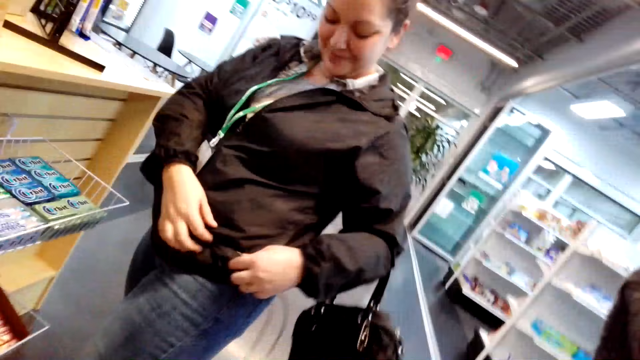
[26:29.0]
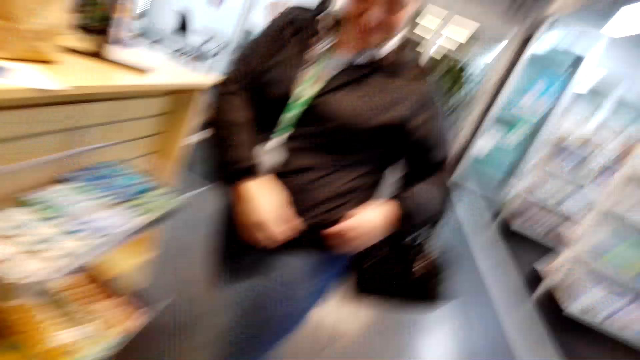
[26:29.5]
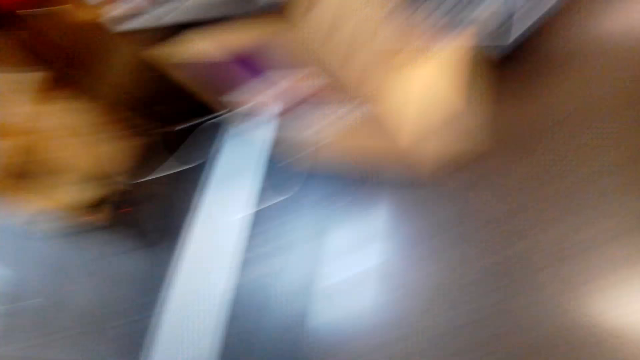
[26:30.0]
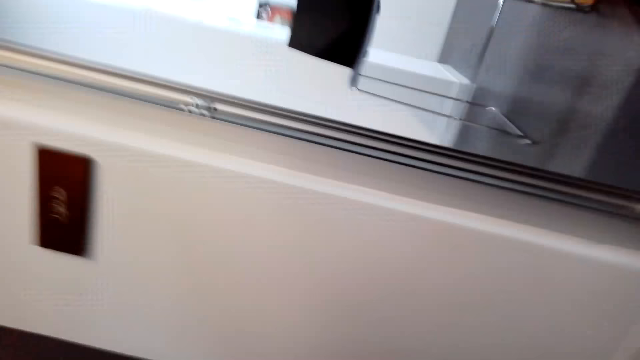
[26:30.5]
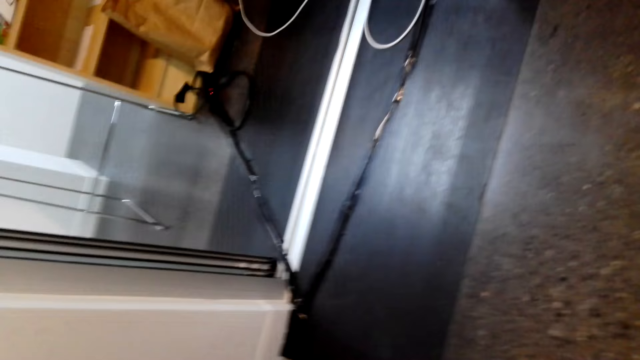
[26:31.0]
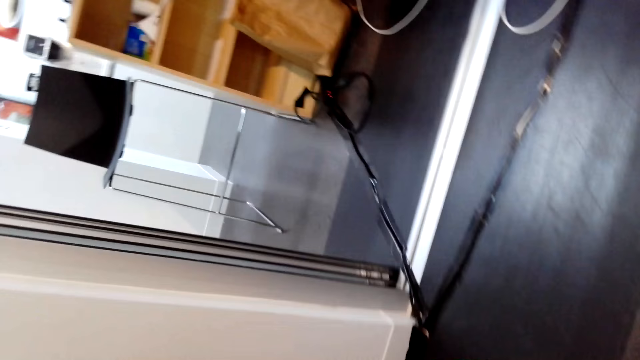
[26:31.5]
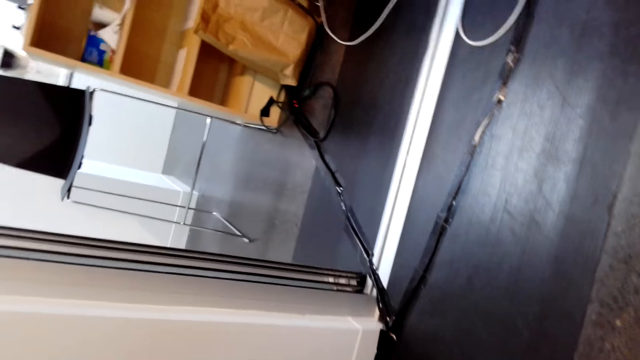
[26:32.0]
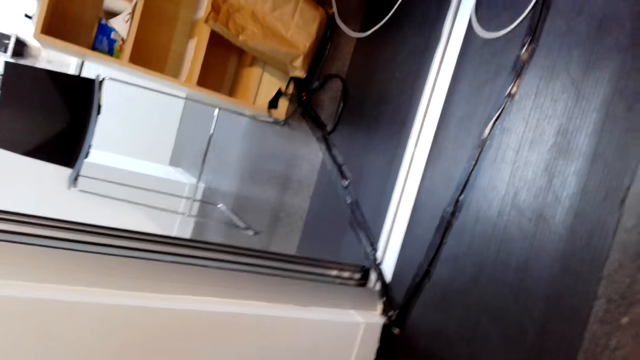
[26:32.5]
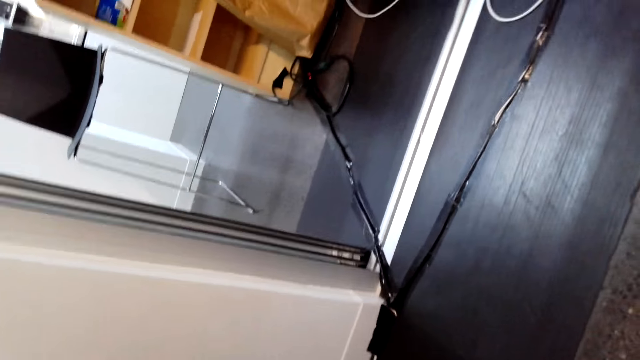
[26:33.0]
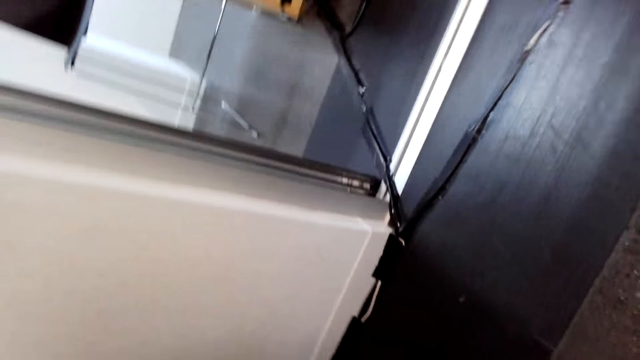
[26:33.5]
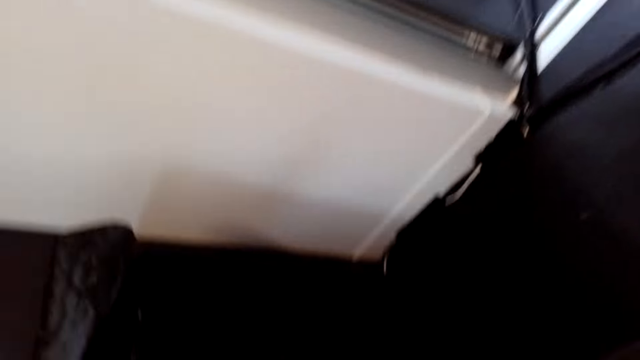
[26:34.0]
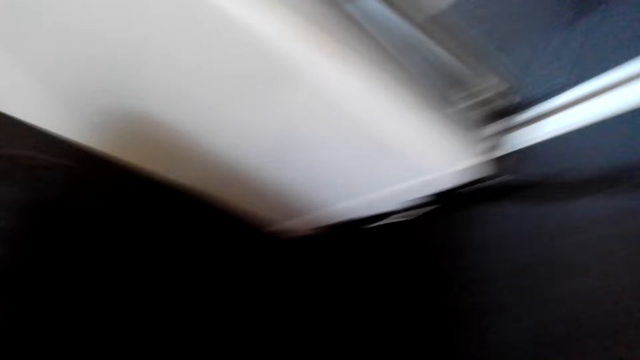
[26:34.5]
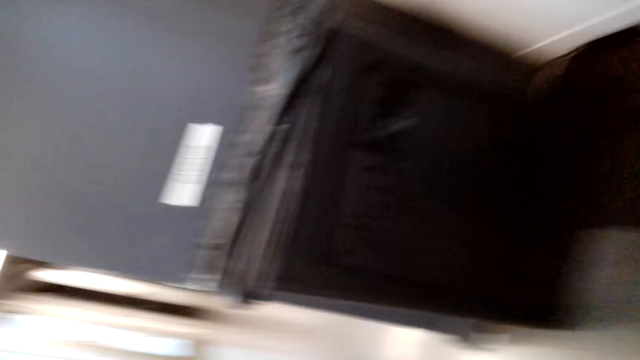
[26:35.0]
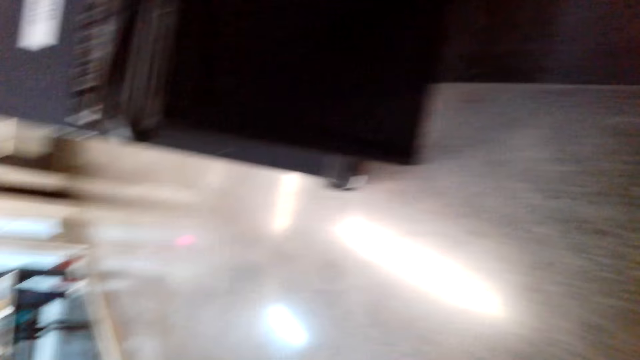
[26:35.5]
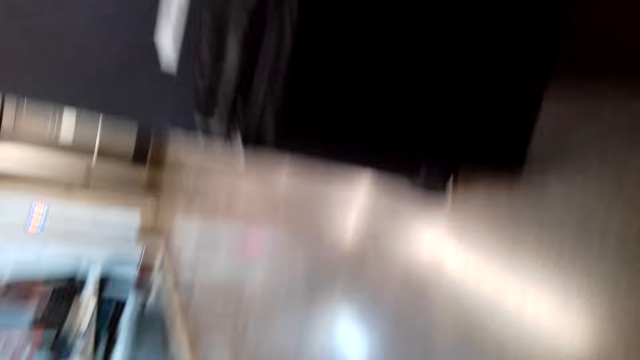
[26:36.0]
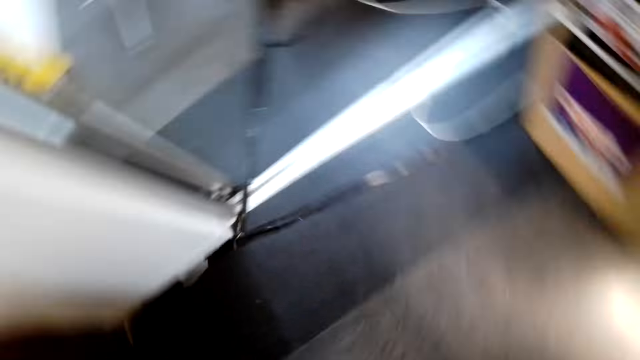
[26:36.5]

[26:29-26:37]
The camera wearer stares around the supermarket.
